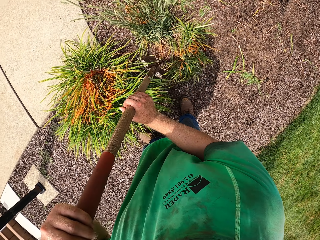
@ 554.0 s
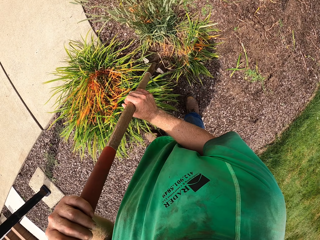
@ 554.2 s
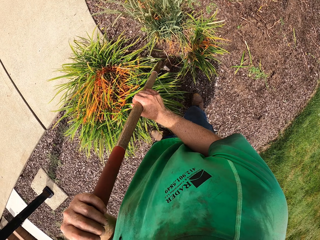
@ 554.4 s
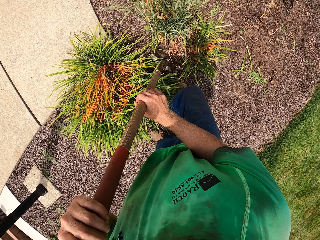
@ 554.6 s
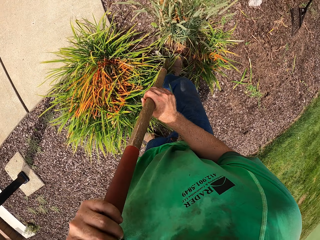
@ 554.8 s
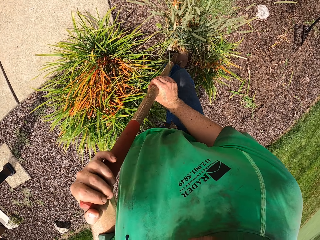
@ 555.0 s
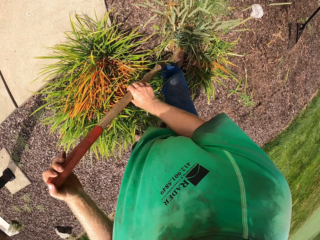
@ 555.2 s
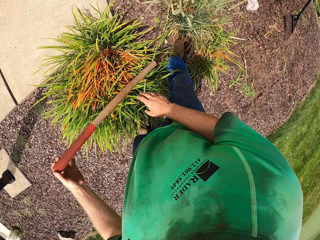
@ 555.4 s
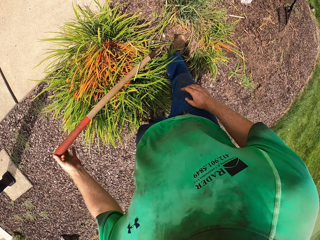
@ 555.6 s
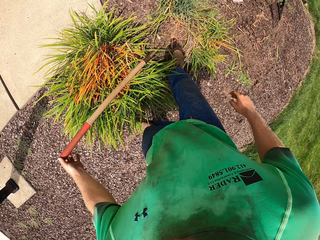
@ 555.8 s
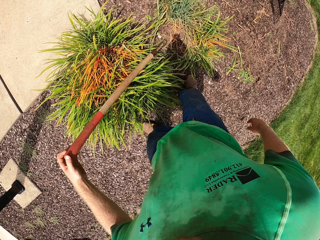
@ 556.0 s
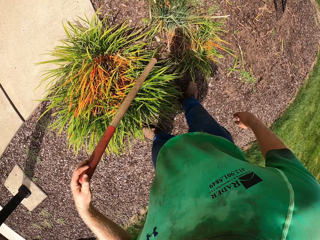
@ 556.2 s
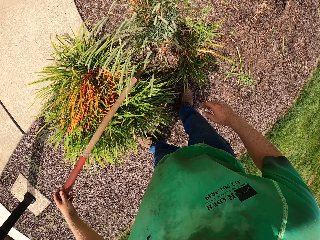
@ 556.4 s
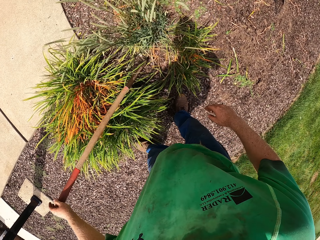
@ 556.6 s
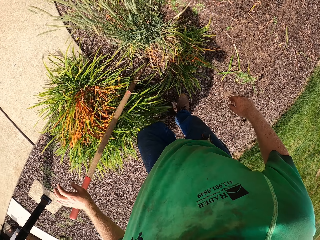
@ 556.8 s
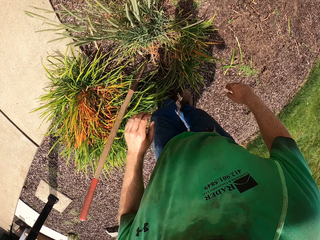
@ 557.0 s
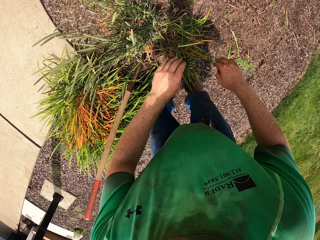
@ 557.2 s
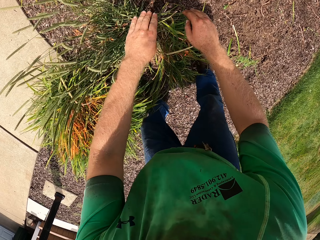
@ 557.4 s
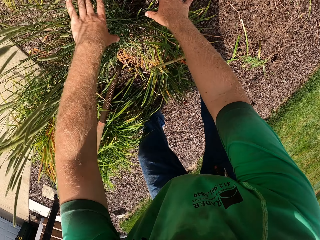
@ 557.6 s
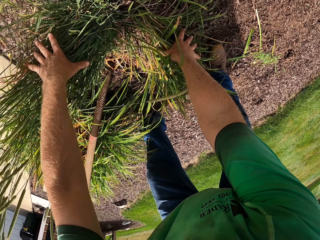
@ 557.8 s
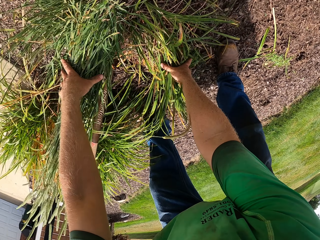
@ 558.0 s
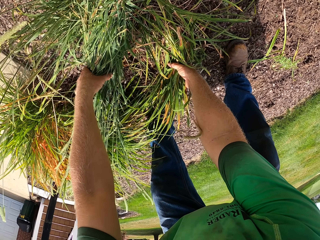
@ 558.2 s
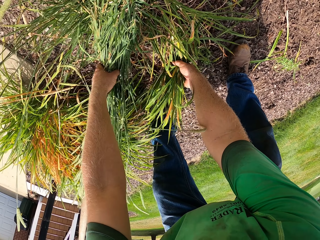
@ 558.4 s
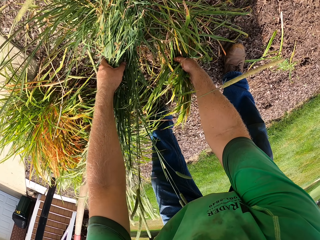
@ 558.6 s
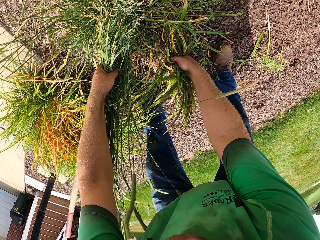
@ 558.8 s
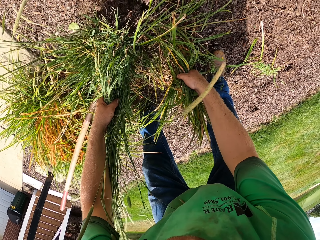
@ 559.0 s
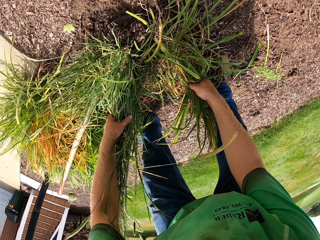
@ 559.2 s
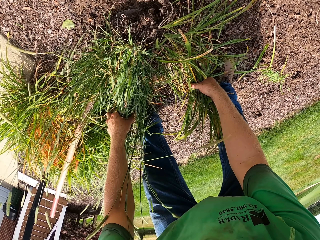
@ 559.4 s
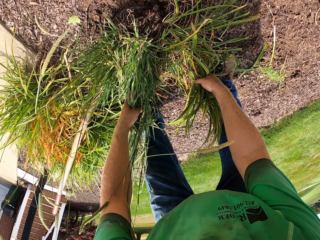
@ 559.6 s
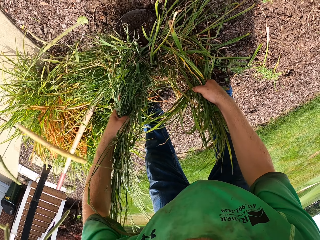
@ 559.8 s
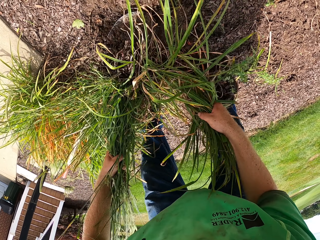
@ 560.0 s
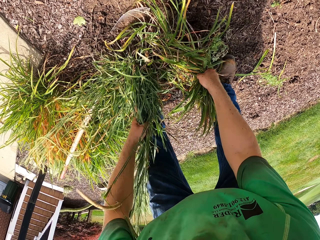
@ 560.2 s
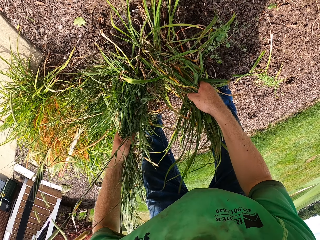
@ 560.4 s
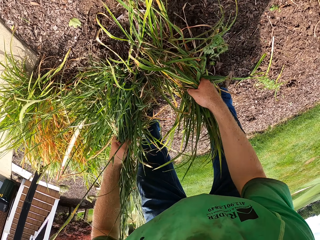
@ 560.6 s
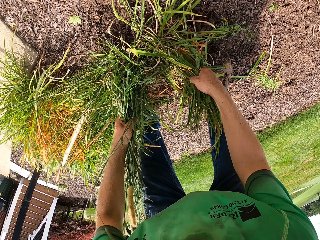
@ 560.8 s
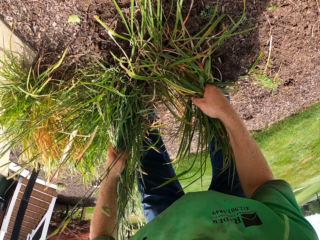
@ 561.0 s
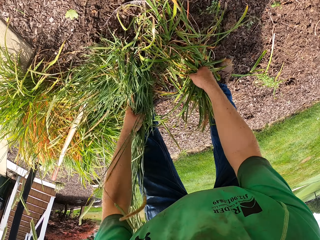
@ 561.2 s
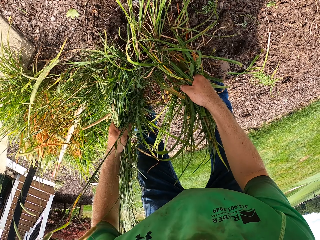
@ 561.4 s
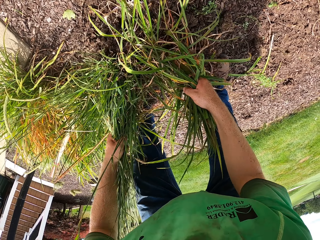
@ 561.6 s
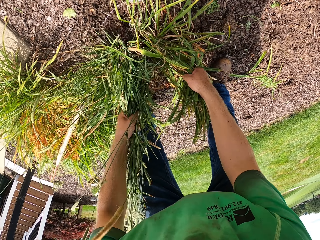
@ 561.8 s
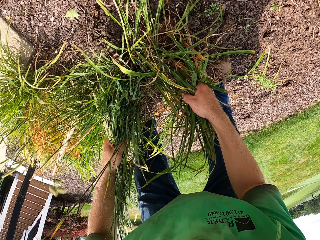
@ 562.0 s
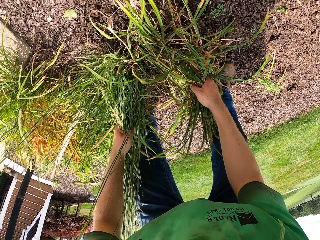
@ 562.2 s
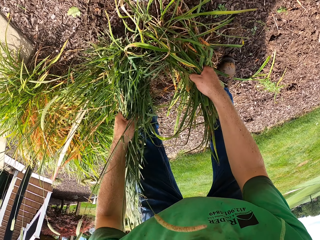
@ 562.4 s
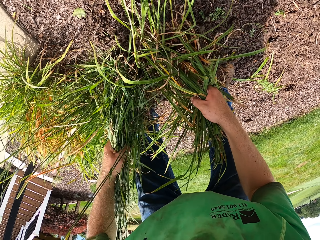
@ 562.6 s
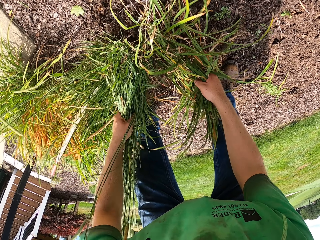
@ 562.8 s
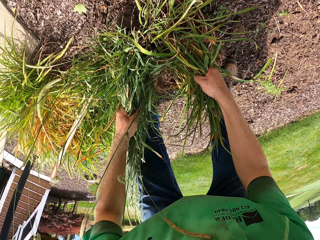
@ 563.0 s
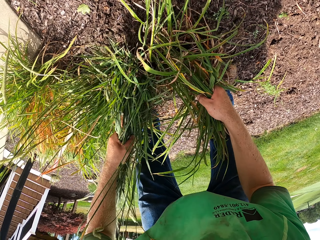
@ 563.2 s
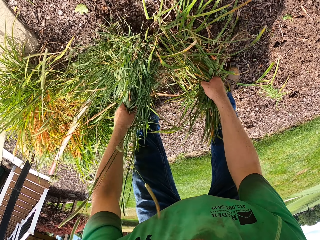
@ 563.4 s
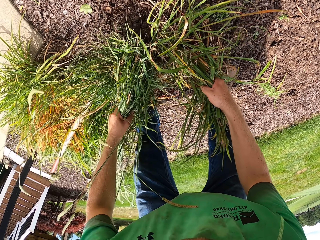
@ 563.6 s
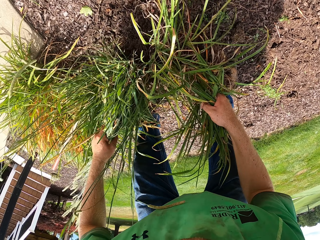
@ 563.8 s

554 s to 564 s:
The camera wearer presses the shovel into the ground with both hands. He puts down the spade. He uproots the plant. He dusts soil from the roots of the shrubs to the ground with both hands. He shakes the plant.

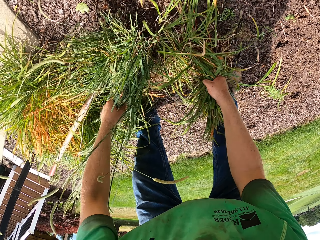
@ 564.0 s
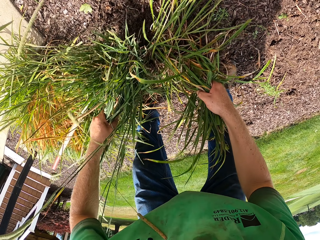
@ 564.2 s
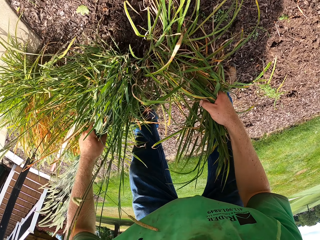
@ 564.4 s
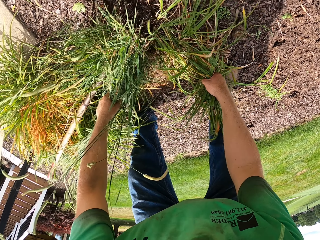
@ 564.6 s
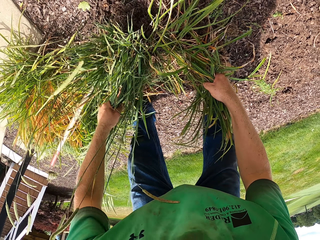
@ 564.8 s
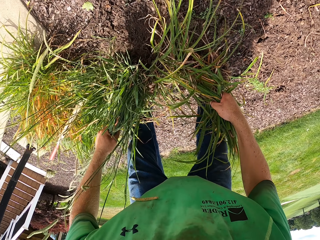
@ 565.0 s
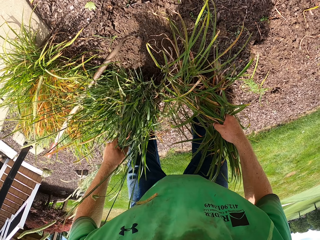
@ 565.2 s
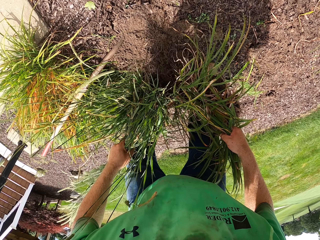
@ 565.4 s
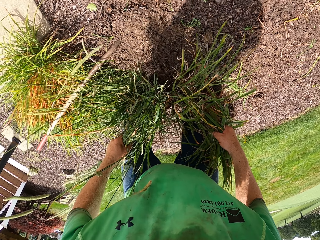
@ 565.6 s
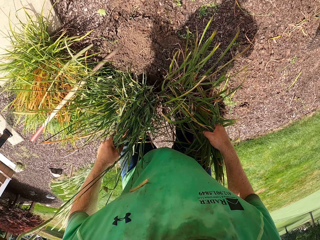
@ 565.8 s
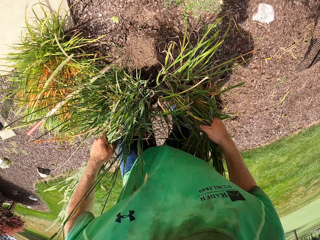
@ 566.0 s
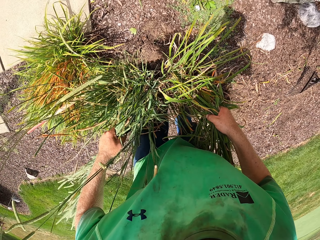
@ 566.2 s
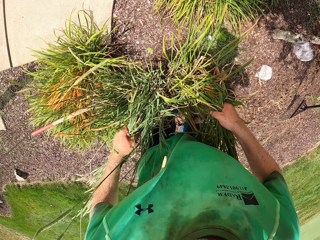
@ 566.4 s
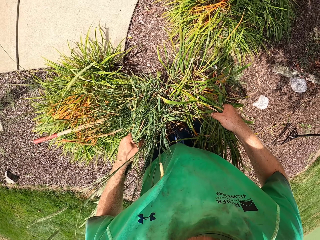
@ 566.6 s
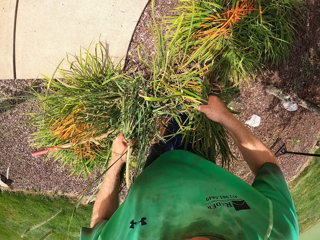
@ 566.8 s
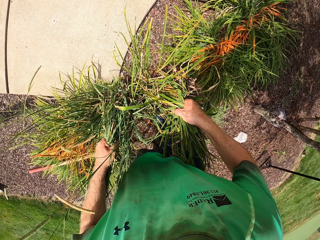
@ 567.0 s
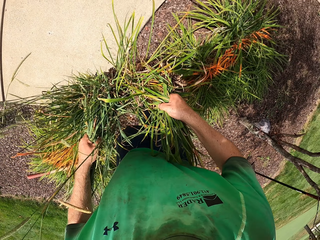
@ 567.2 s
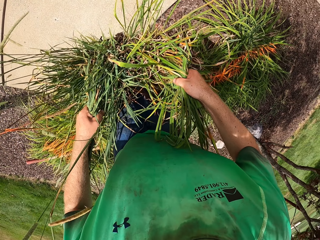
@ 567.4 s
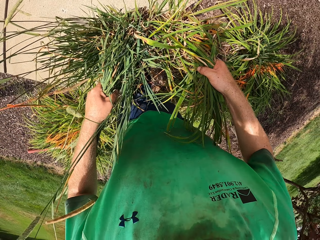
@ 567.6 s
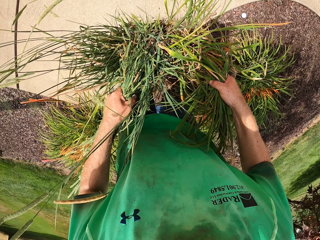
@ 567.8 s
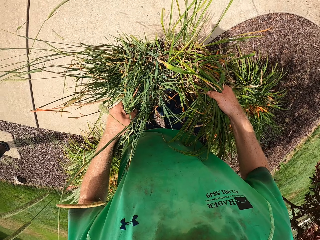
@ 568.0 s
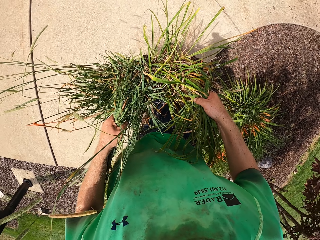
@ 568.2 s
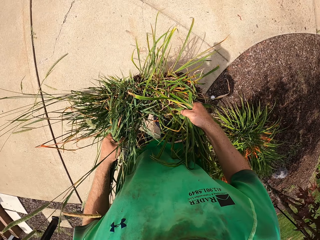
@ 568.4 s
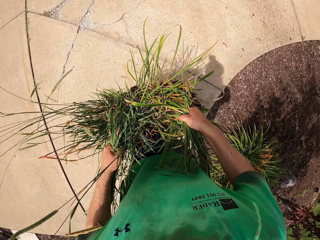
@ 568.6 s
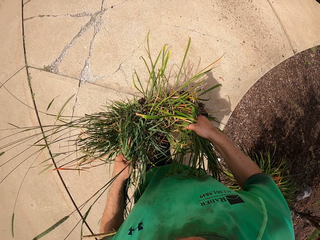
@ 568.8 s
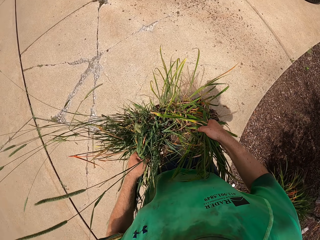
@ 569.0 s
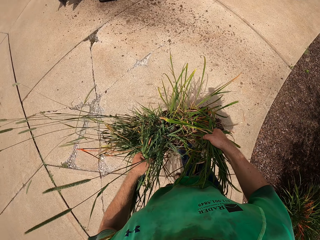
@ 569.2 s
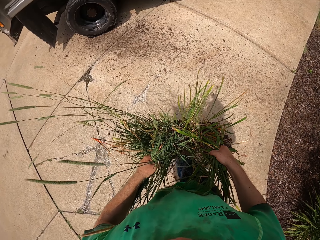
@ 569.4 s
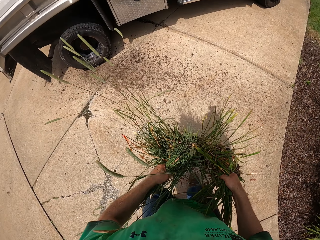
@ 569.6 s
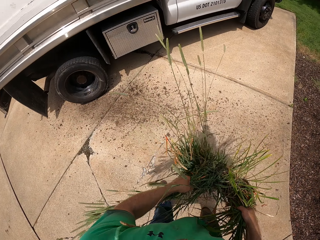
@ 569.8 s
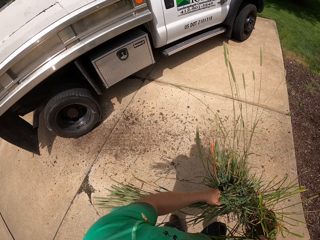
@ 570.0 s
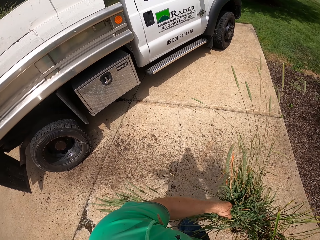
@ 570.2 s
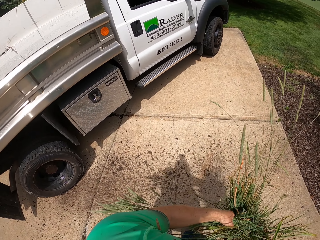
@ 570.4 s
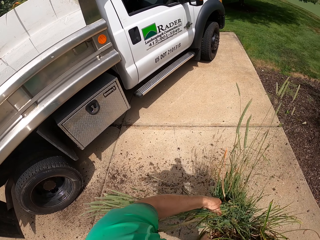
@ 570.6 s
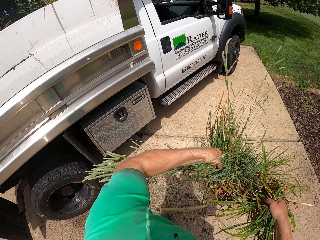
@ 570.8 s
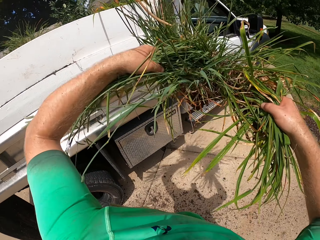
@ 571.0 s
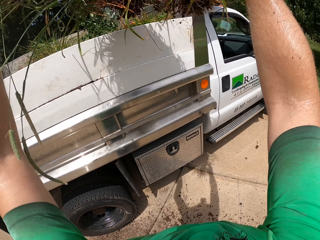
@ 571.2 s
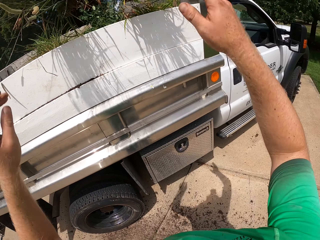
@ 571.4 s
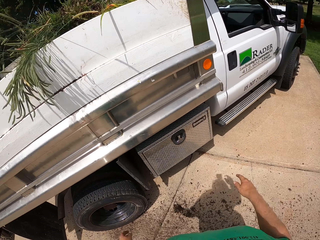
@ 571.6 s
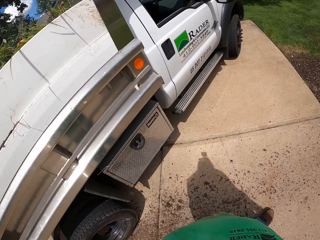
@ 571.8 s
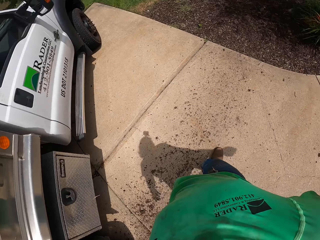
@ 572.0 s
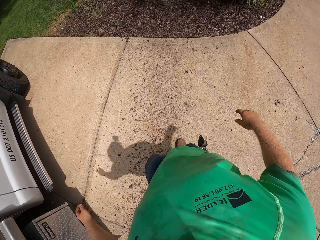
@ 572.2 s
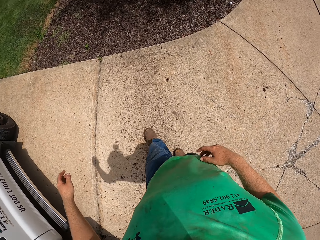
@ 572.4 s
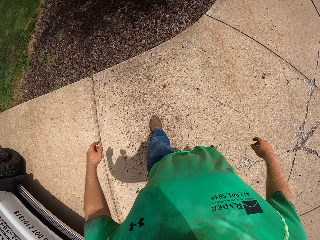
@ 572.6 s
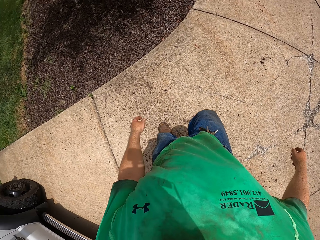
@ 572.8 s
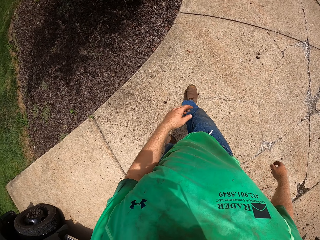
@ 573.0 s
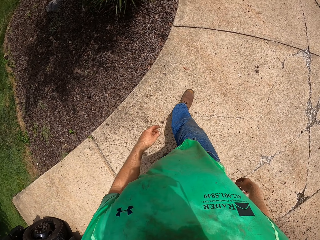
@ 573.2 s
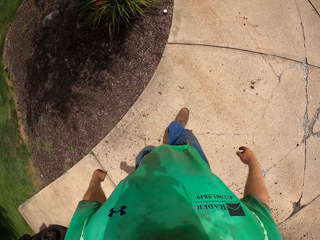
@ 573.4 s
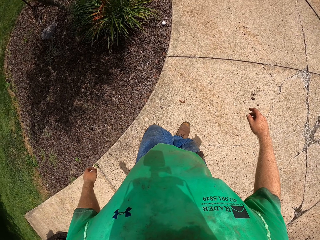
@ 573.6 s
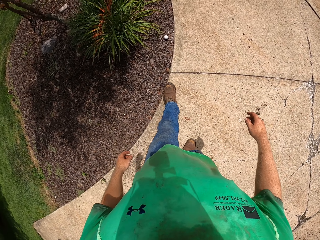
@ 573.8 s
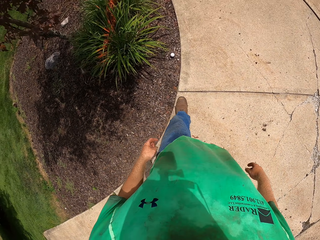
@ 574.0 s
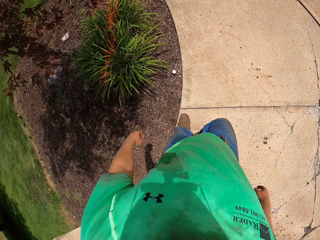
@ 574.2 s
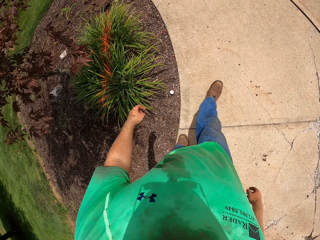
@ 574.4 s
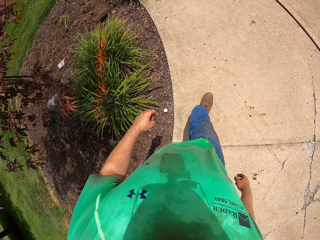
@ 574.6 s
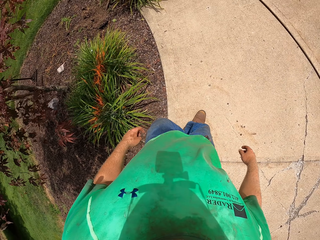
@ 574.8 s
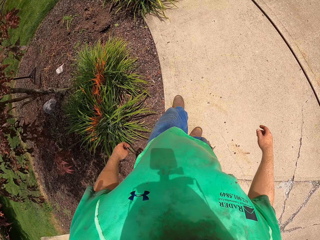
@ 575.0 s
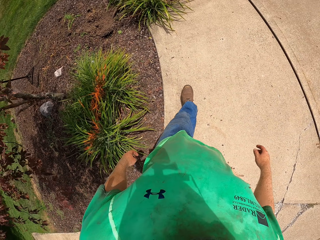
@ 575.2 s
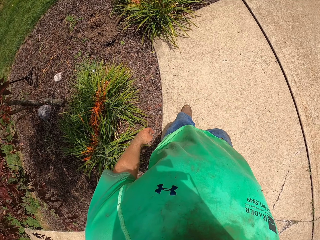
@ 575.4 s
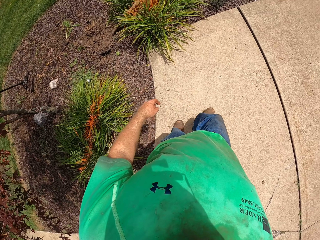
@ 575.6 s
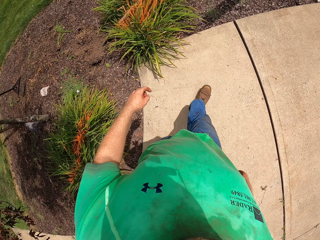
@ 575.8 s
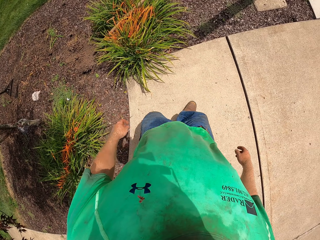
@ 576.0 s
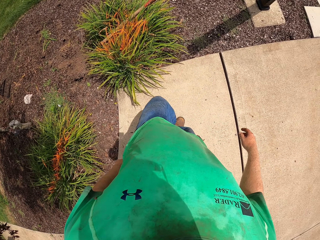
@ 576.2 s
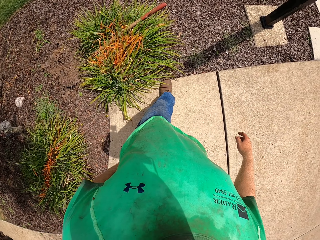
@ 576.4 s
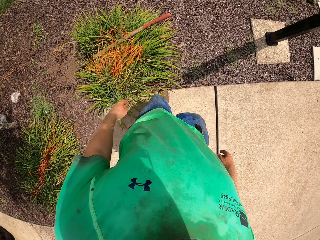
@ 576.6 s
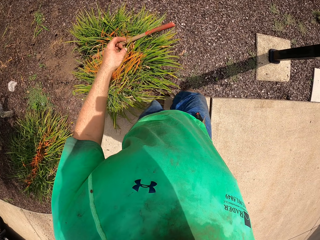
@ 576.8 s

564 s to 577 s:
The camera wearer walks around the garden. They throw the shrubs into the back of a truck with both hands. They walk around the garden.
